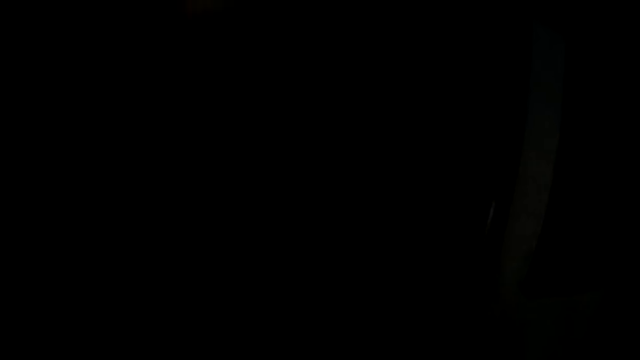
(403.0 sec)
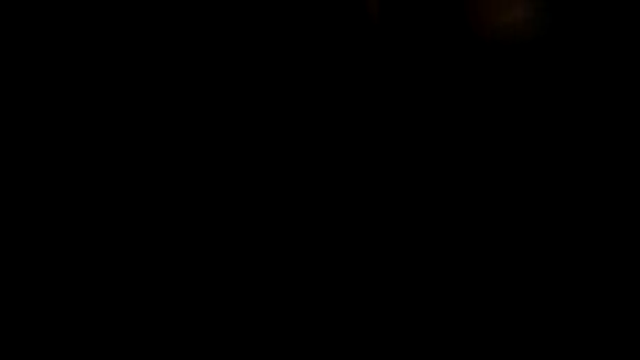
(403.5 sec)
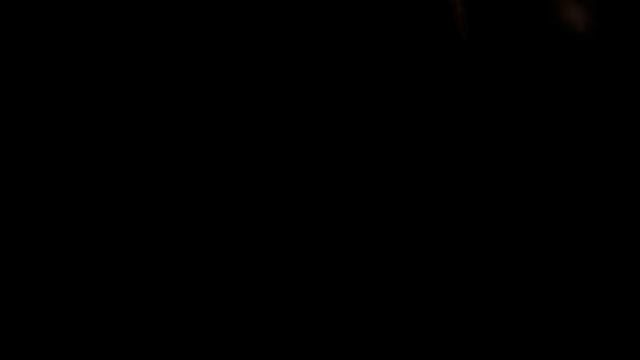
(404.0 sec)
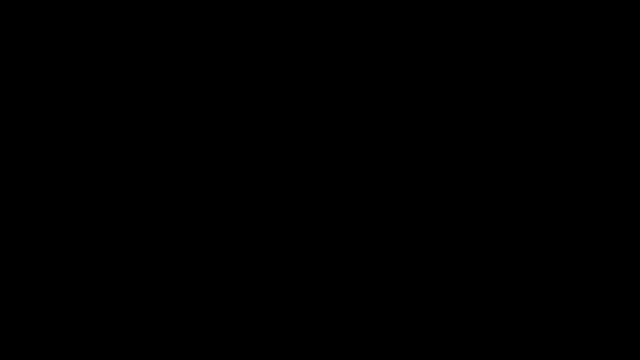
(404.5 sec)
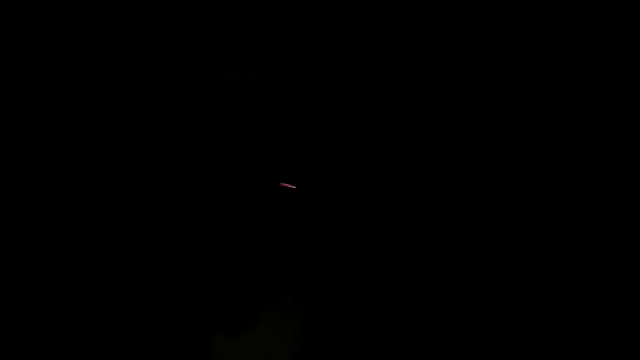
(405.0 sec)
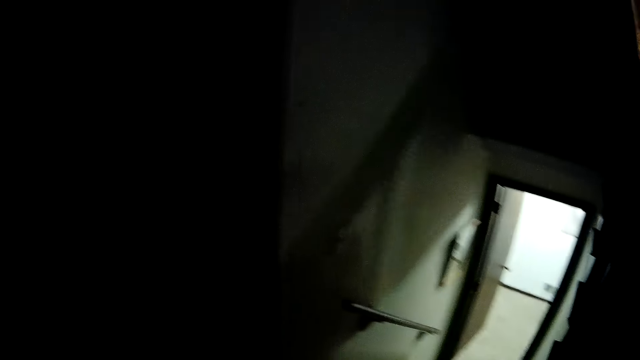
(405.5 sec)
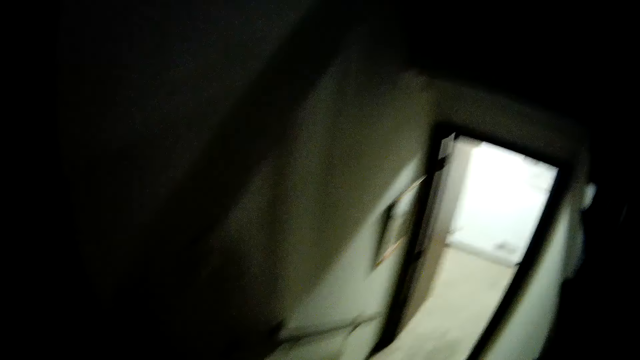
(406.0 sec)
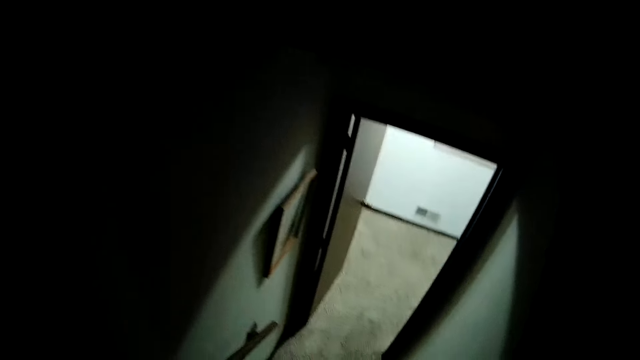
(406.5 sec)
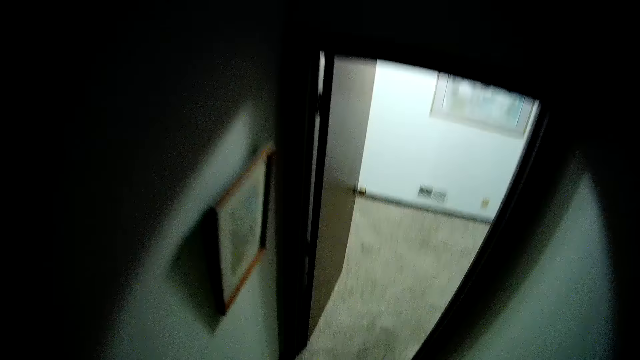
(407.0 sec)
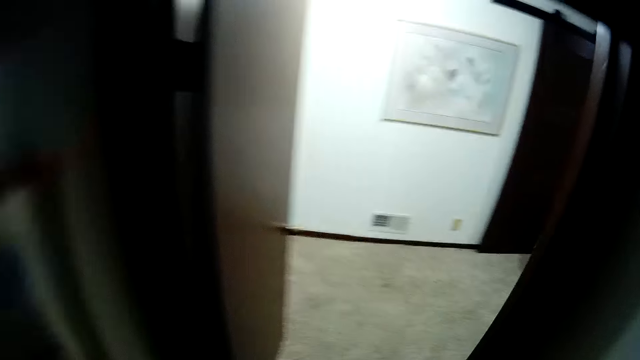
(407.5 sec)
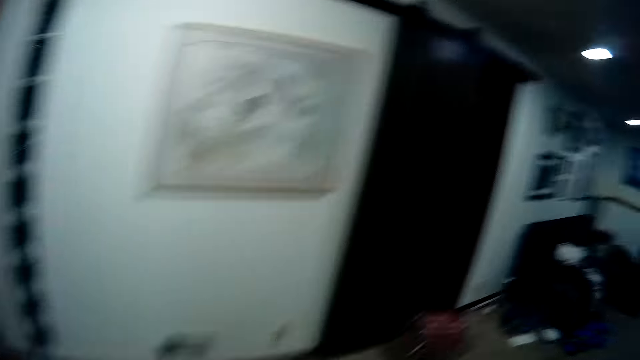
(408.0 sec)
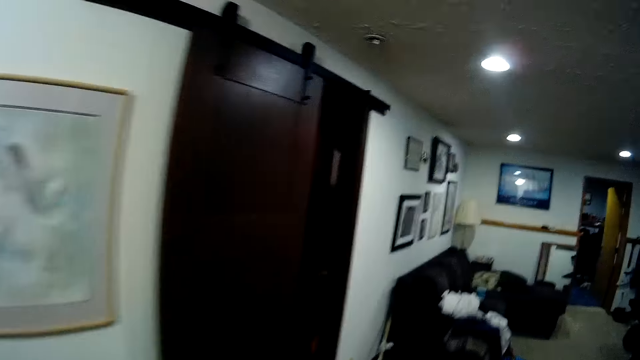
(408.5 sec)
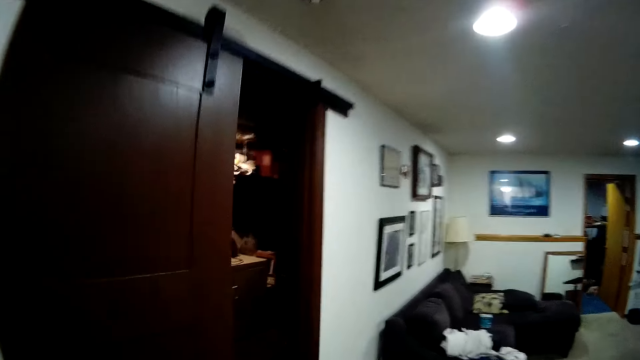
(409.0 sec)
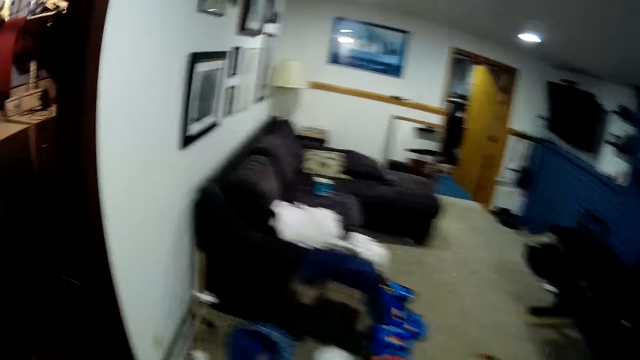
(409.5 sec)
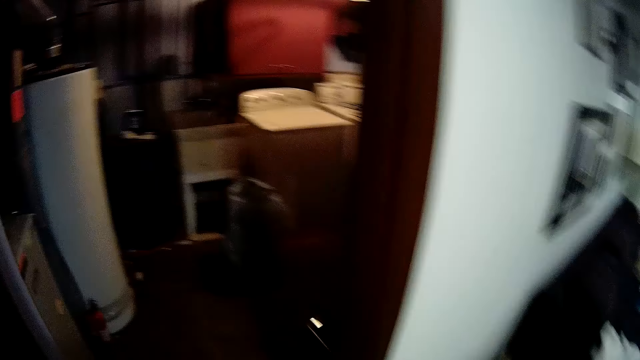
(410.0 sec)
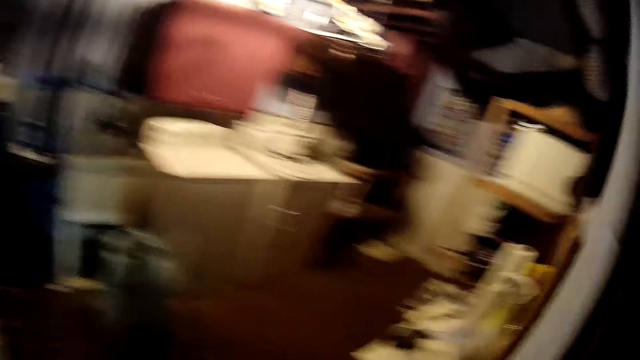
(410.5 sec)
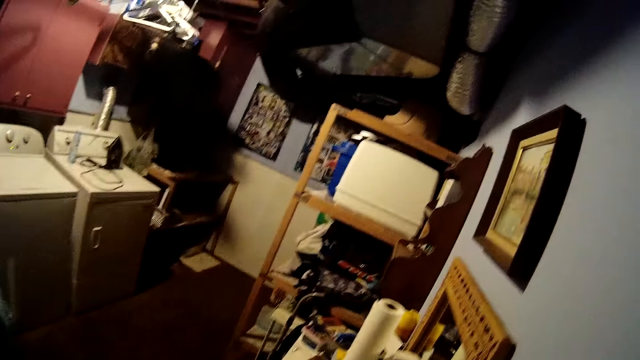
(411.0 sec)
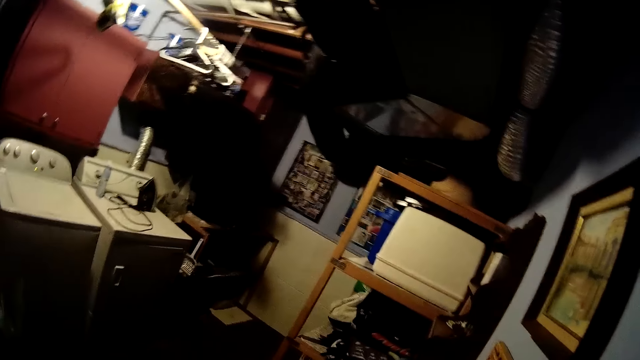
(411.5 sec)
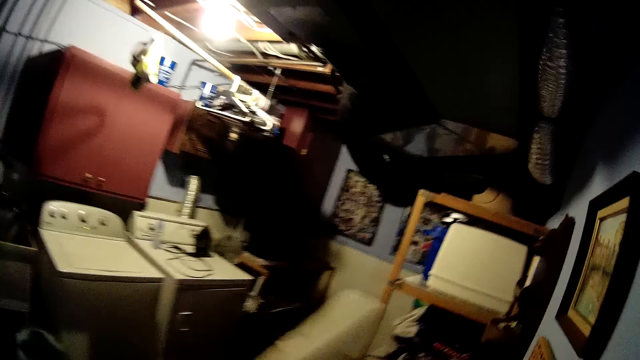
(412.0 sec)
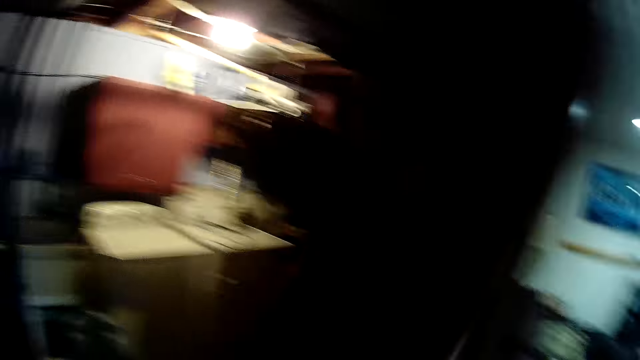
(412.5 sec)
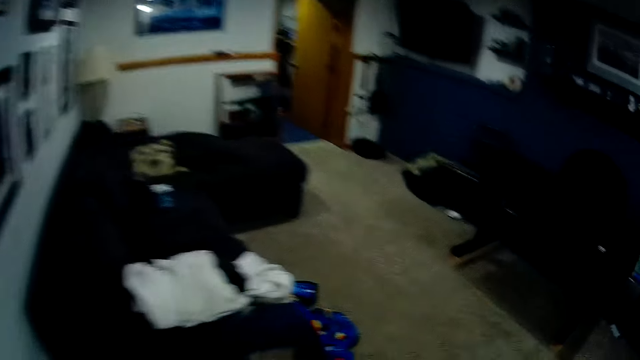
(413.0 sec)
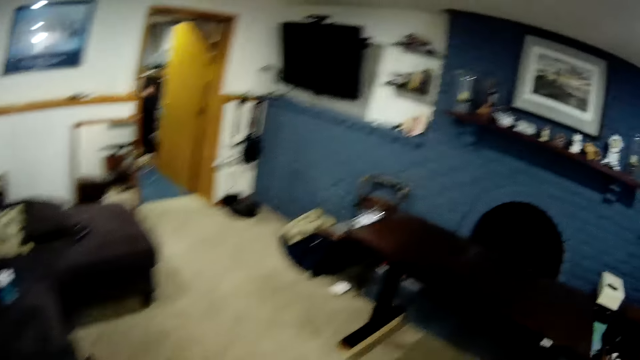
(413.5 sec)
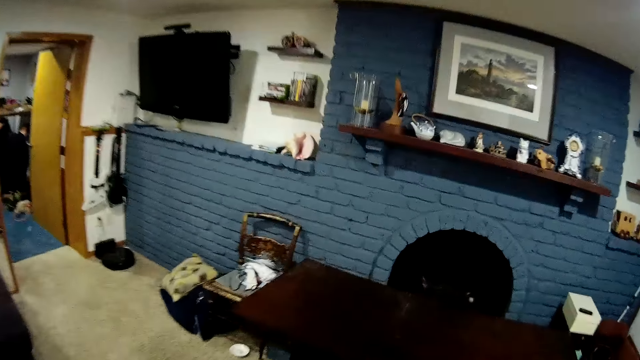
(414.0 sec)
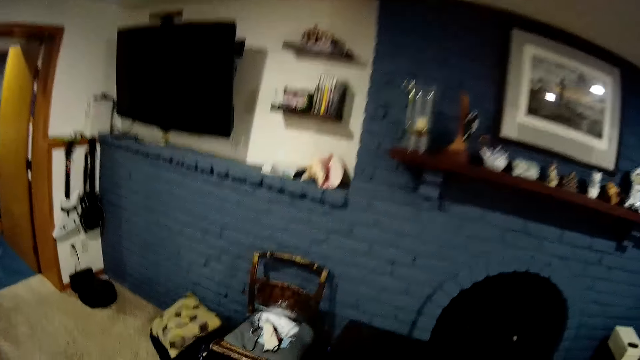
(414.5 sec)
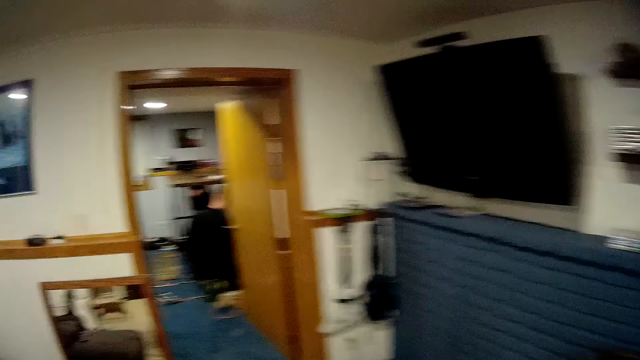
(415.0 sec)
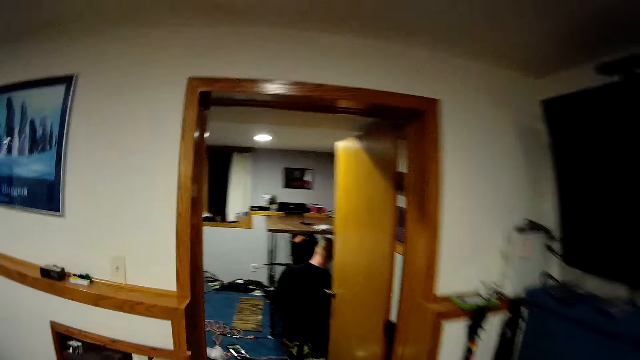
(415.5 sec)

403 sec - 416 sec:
The camera wearer picks up a toilet tissue from another room. They walk in the room.

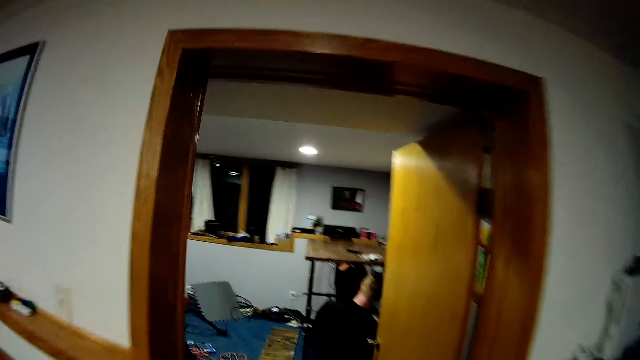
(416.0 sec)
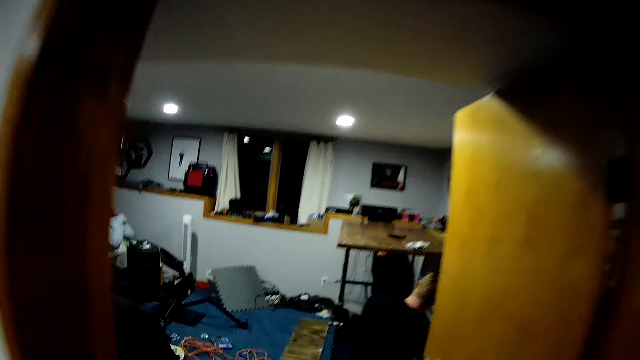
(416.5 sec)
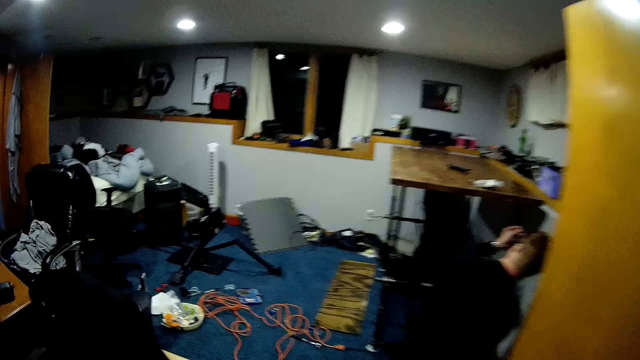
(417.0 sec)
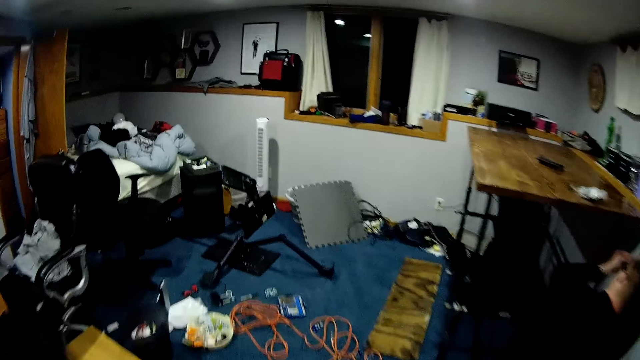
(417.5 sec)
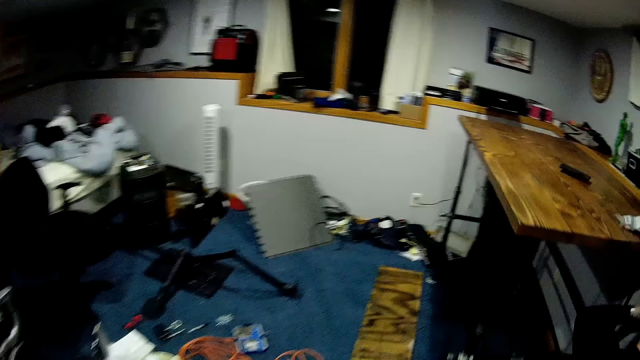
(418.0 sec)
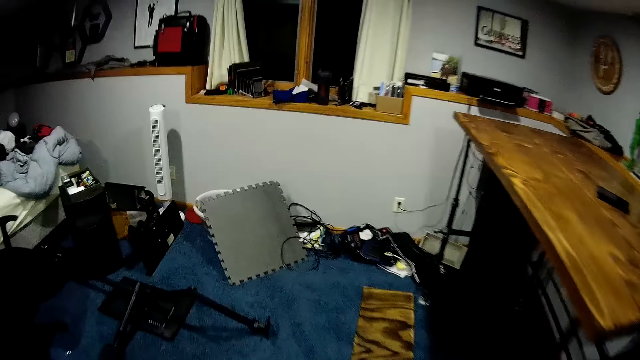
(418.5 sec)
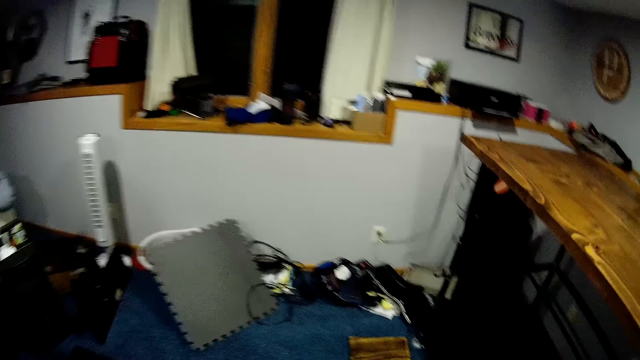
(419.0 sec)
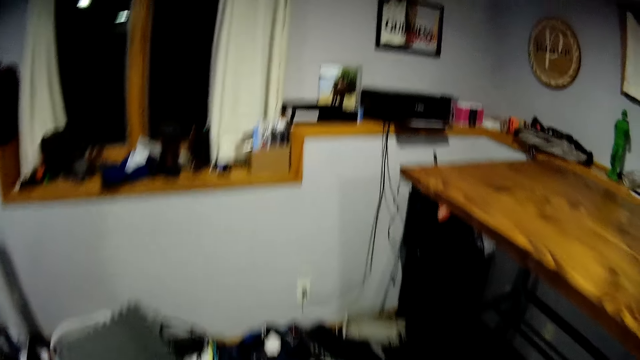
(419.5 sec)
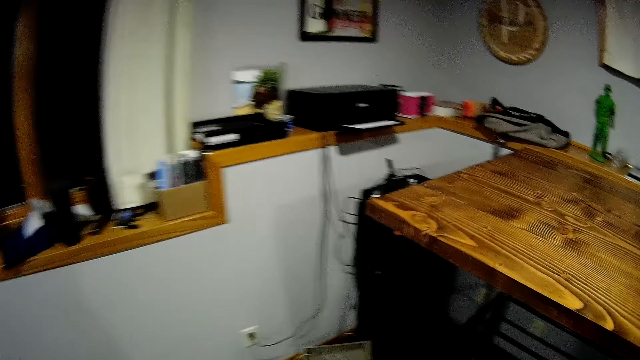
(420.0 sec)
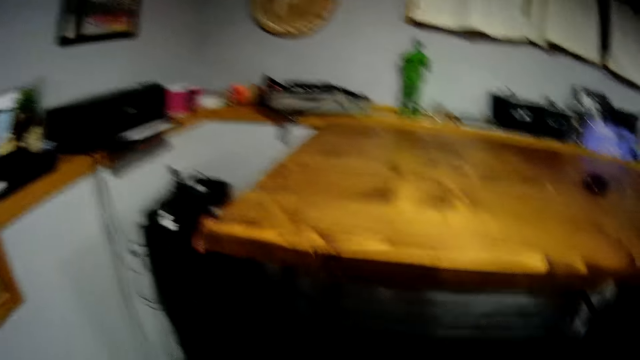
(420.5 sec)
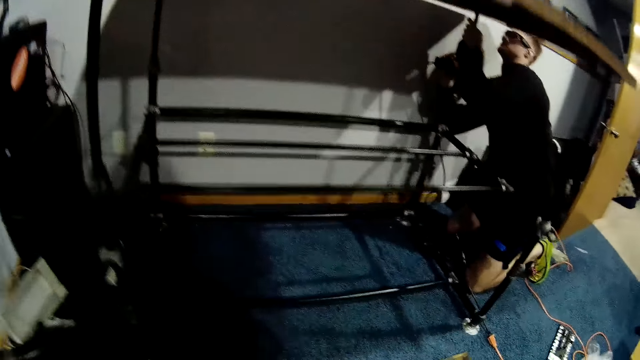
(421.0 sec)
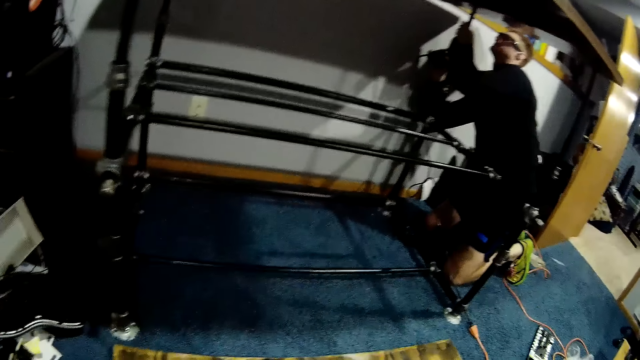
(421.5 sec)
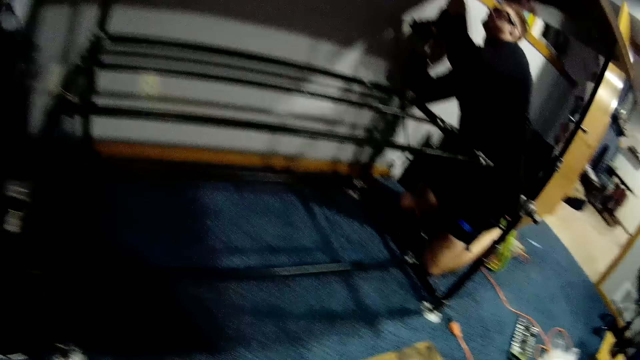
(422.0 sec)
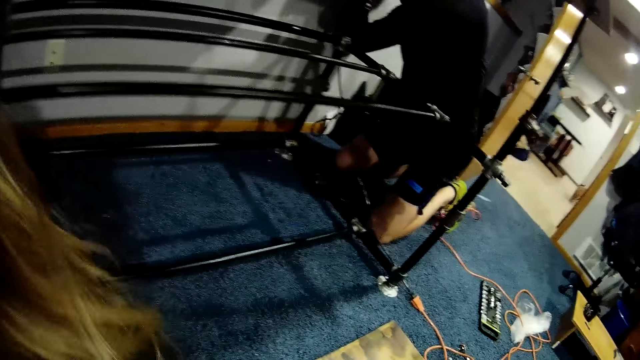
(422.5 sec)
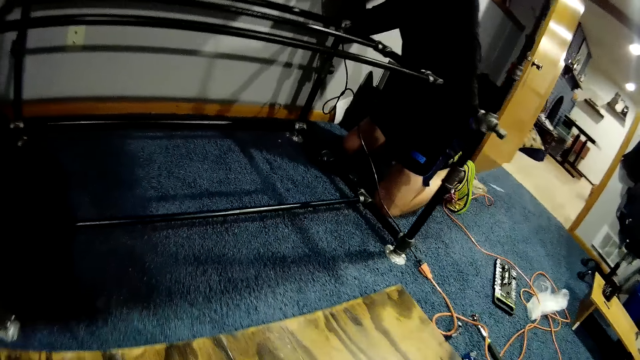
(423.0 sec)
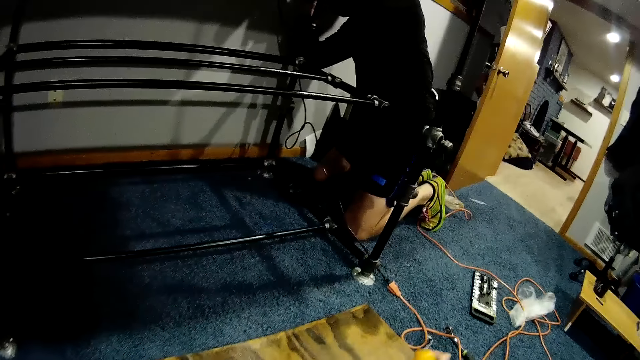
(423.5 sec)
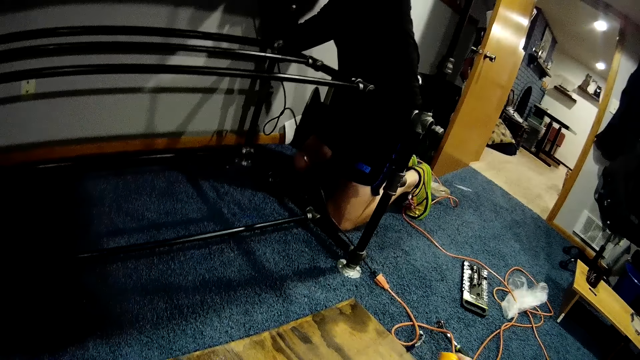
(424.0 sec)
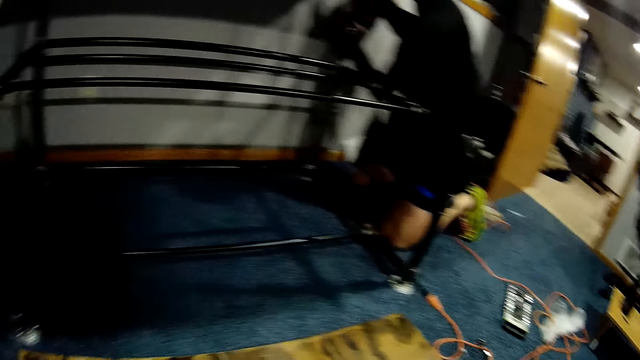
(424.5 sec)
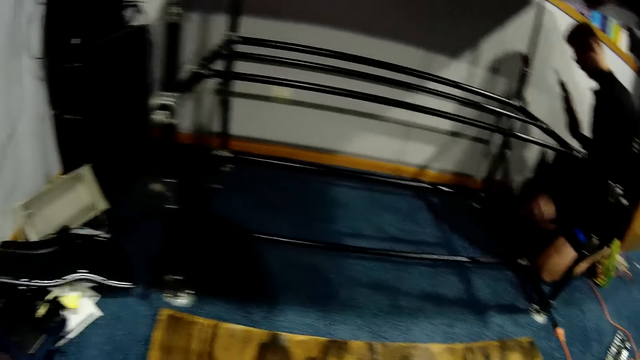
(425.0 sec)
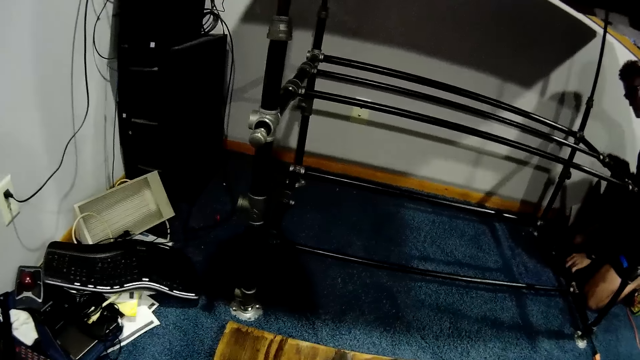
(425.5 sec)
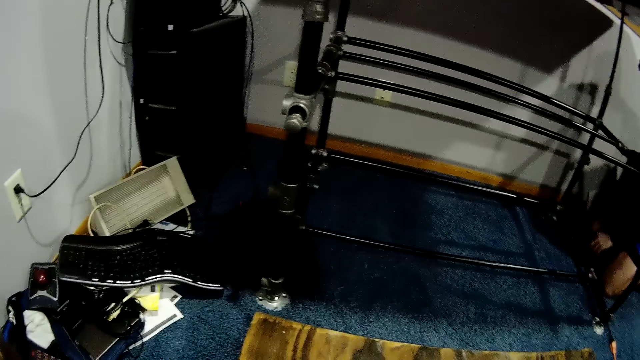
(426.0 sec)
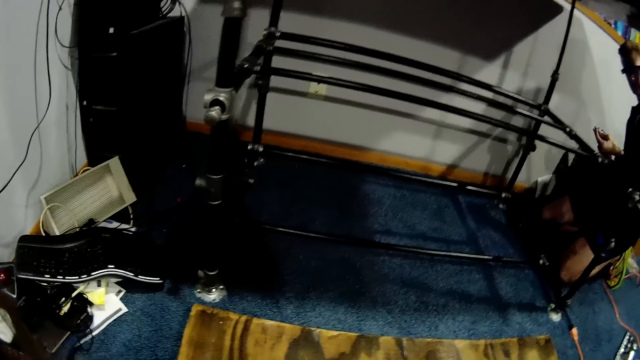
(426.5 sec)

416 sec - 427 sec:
A man places the drilling machine underneath the table. The camera wearer stands in the room. The man drills the screw to the table with the drilling machine. The man removes the drilling machine from the table. The man picks another screw from the floor.
